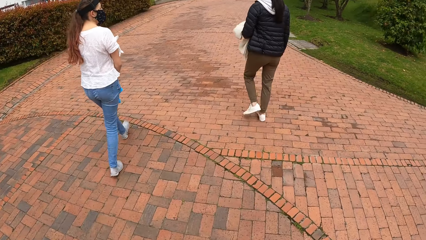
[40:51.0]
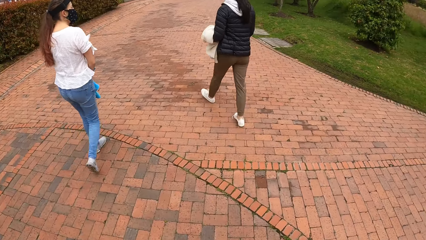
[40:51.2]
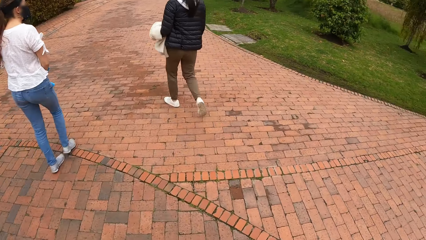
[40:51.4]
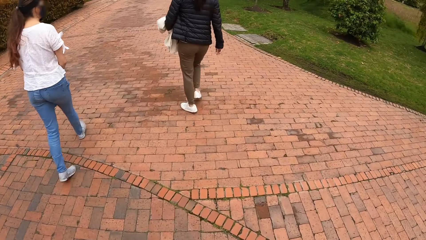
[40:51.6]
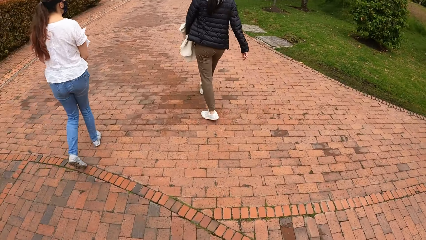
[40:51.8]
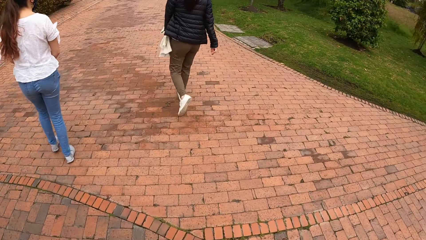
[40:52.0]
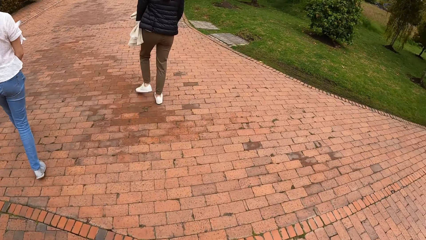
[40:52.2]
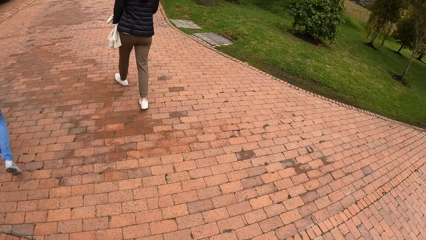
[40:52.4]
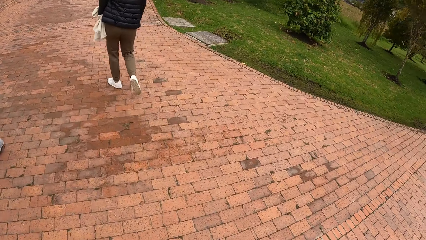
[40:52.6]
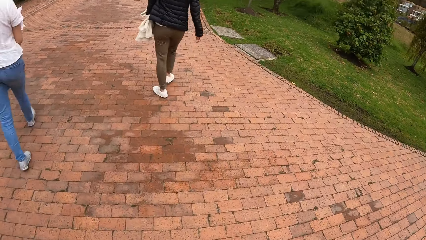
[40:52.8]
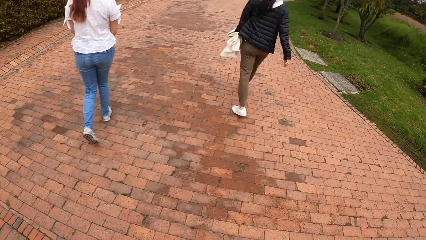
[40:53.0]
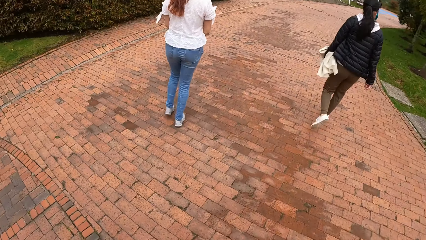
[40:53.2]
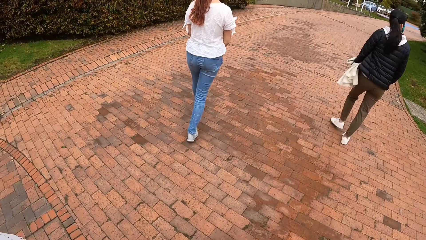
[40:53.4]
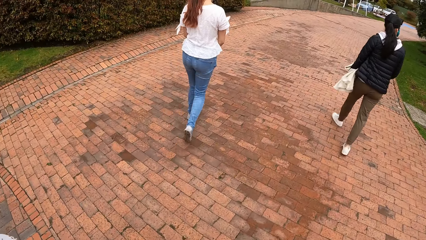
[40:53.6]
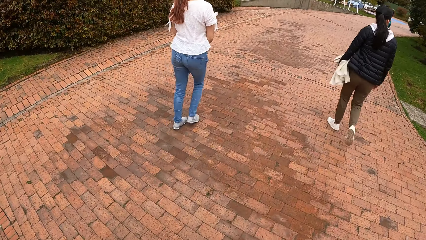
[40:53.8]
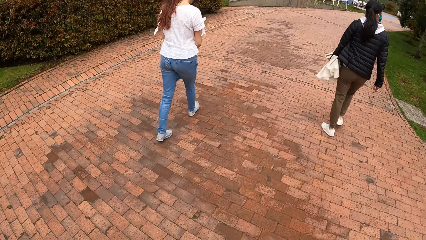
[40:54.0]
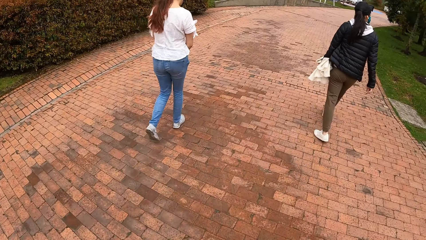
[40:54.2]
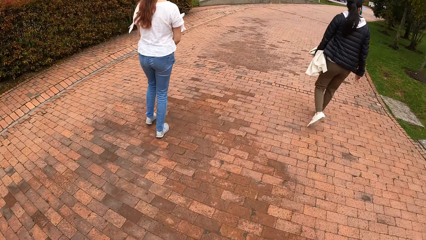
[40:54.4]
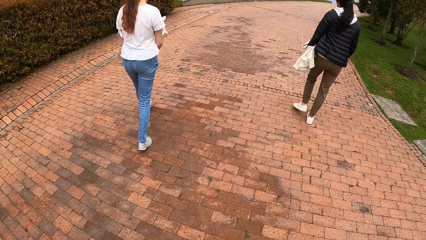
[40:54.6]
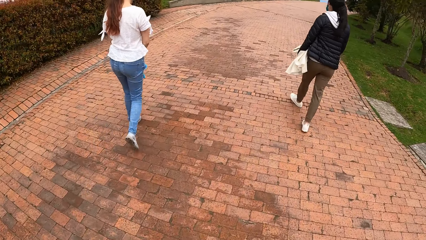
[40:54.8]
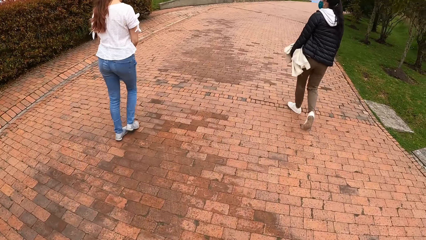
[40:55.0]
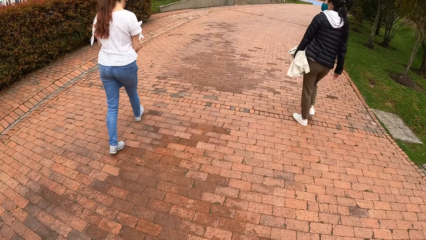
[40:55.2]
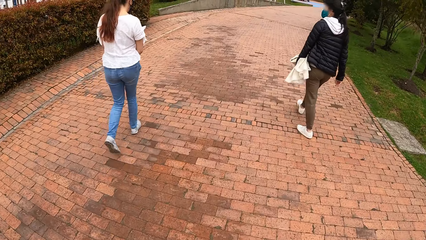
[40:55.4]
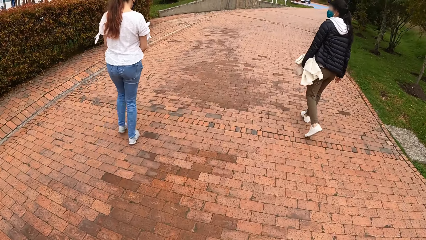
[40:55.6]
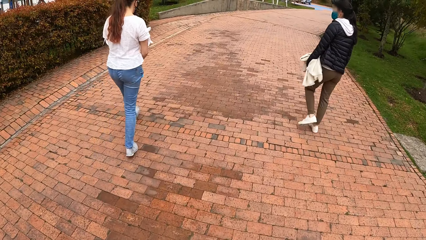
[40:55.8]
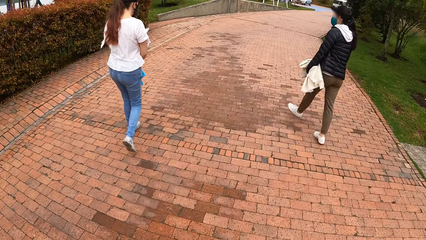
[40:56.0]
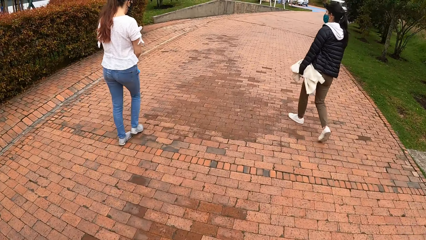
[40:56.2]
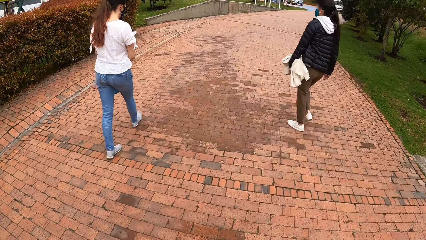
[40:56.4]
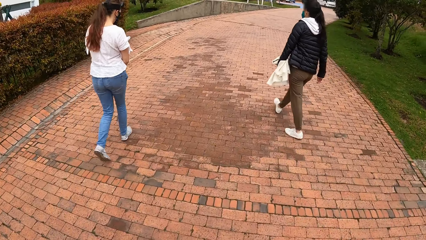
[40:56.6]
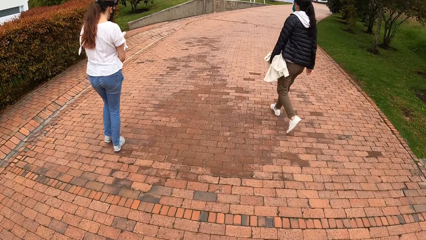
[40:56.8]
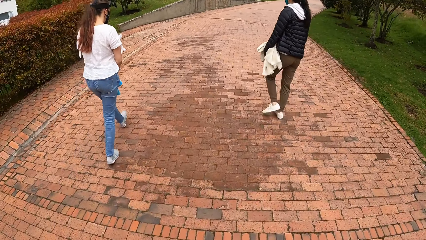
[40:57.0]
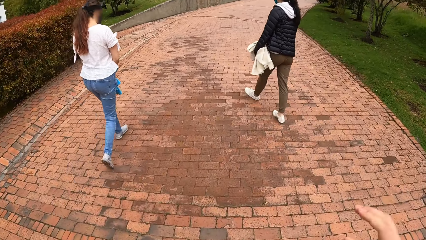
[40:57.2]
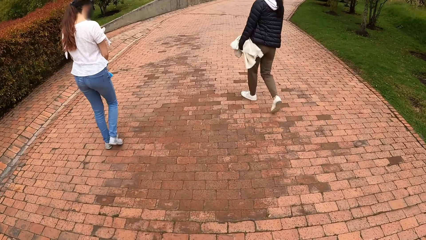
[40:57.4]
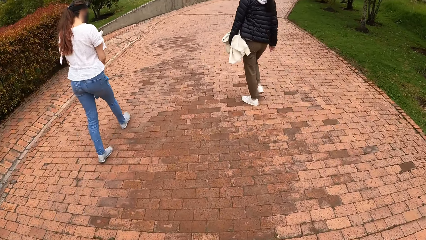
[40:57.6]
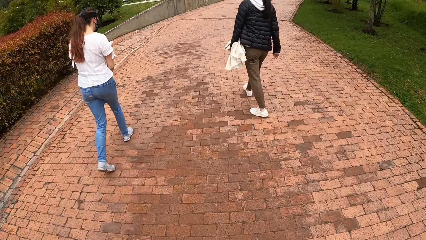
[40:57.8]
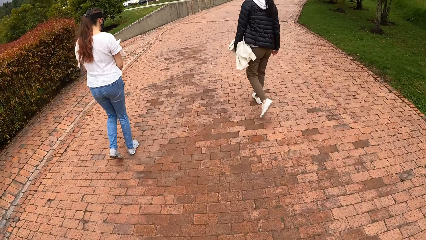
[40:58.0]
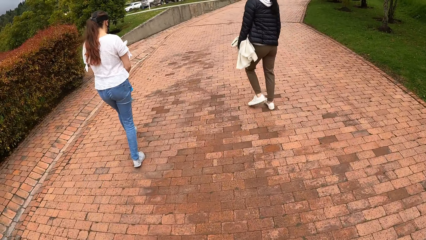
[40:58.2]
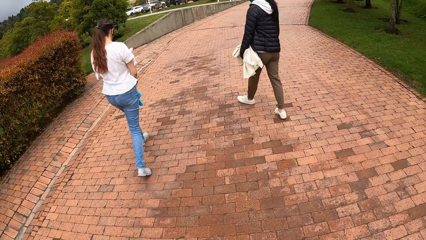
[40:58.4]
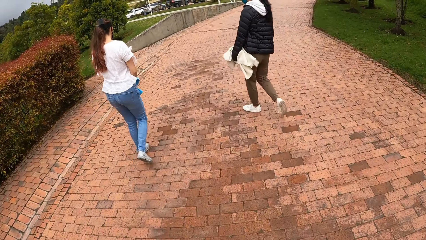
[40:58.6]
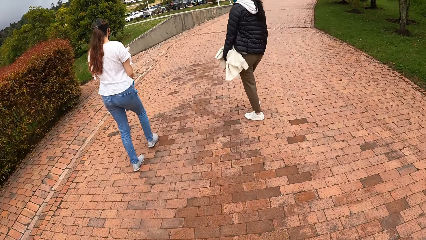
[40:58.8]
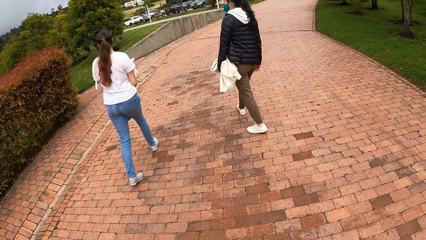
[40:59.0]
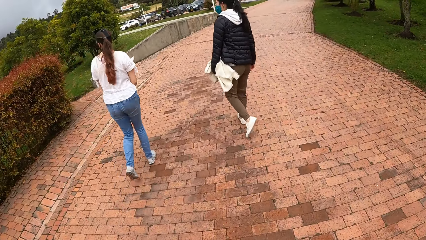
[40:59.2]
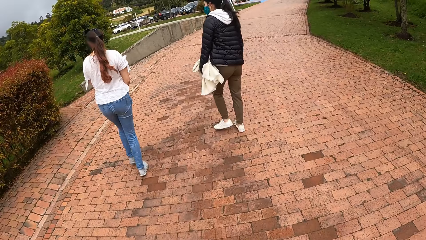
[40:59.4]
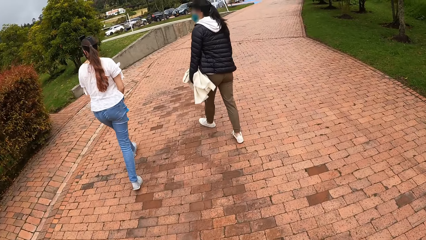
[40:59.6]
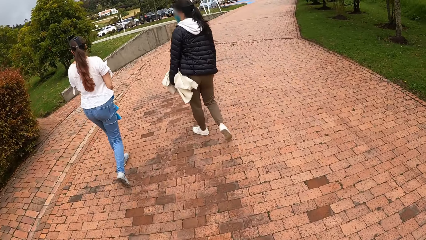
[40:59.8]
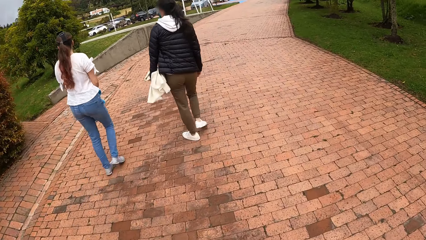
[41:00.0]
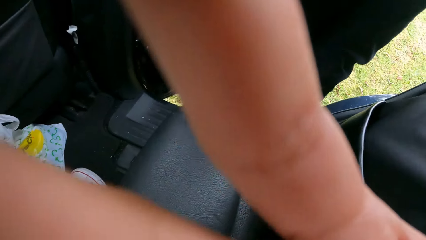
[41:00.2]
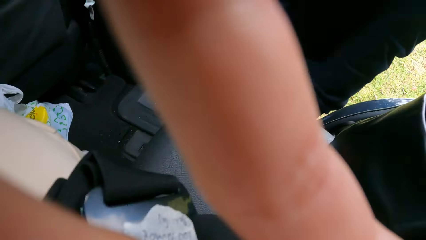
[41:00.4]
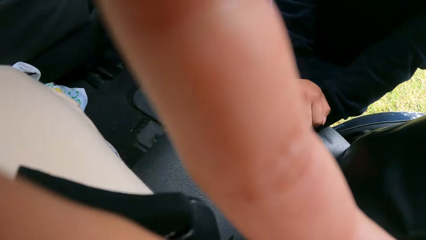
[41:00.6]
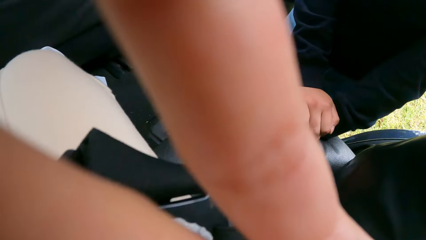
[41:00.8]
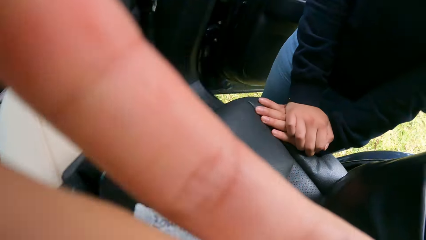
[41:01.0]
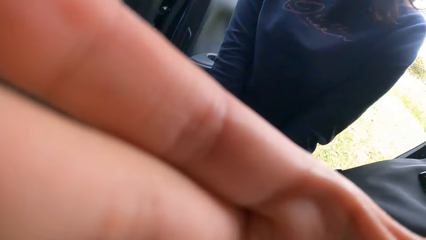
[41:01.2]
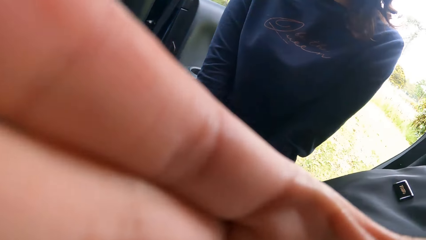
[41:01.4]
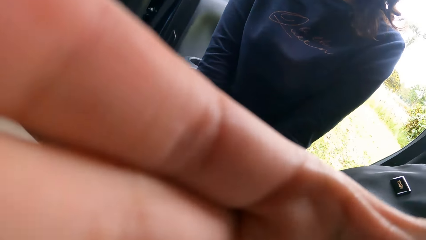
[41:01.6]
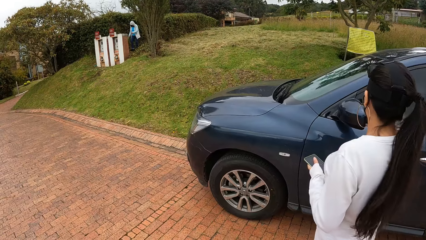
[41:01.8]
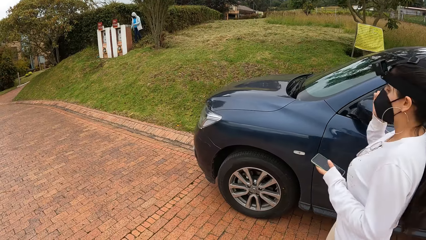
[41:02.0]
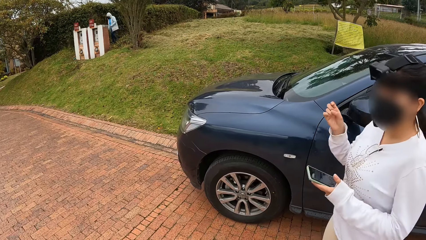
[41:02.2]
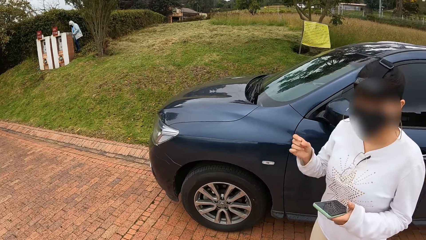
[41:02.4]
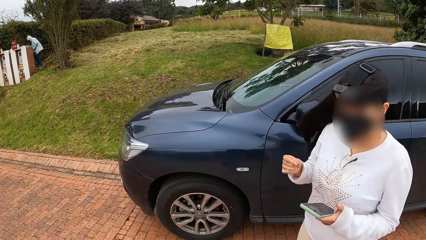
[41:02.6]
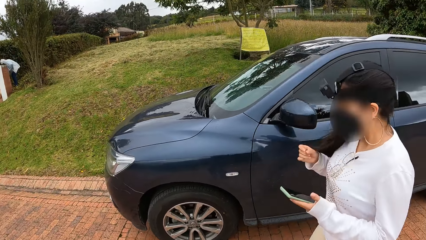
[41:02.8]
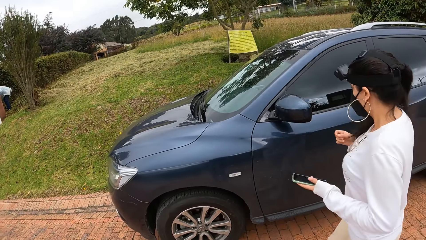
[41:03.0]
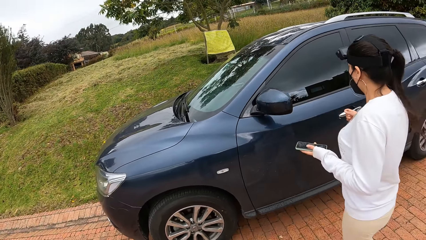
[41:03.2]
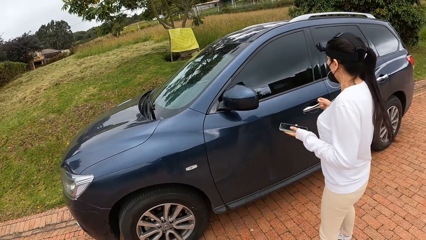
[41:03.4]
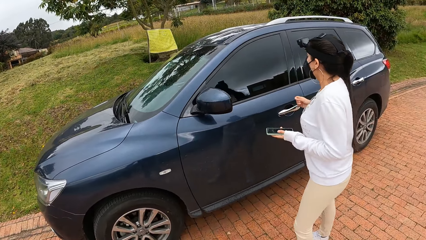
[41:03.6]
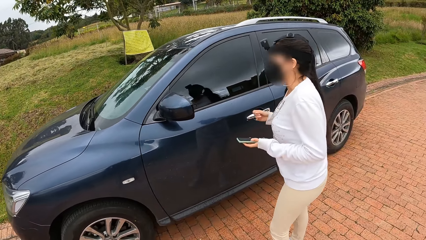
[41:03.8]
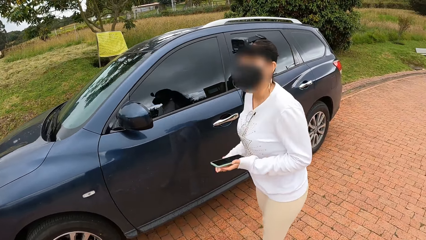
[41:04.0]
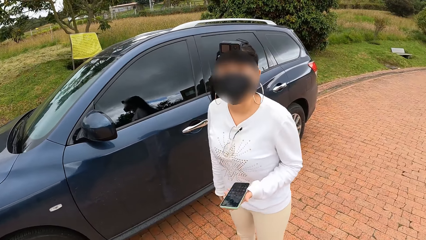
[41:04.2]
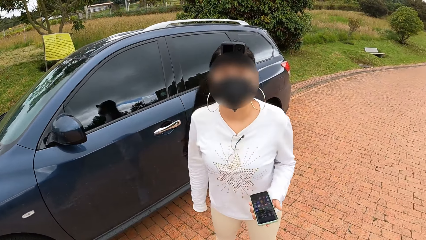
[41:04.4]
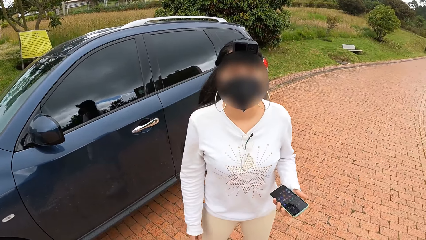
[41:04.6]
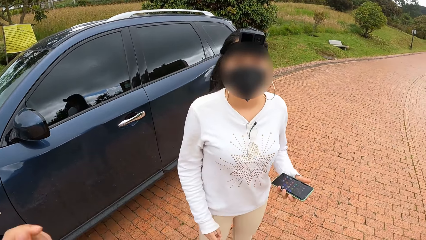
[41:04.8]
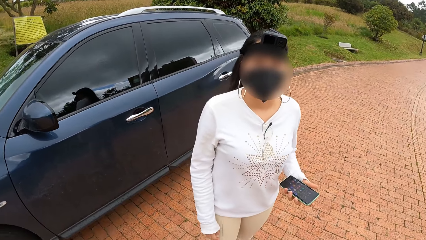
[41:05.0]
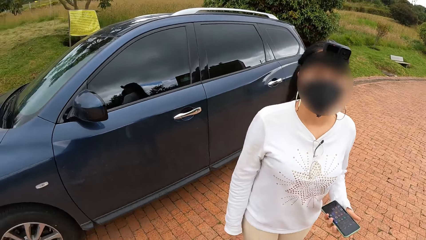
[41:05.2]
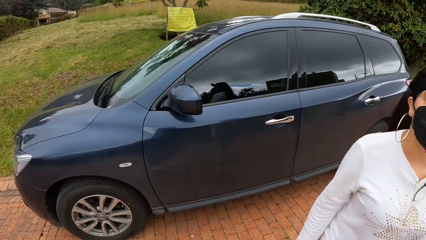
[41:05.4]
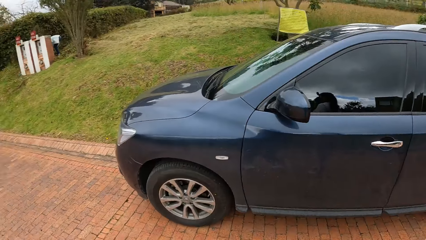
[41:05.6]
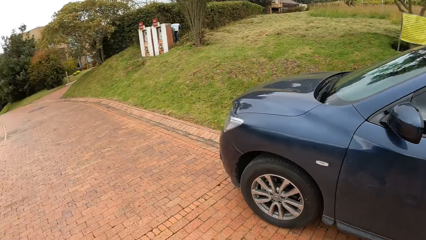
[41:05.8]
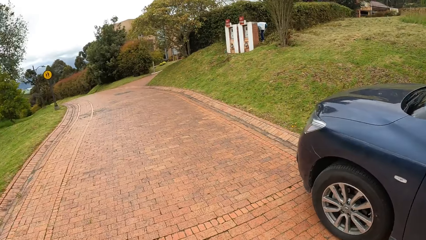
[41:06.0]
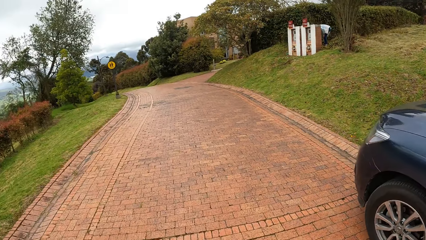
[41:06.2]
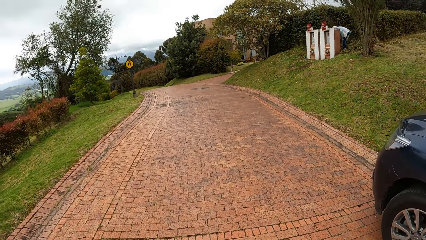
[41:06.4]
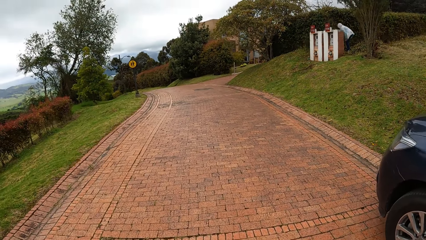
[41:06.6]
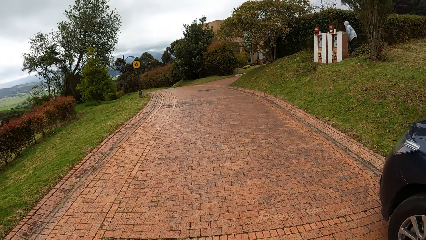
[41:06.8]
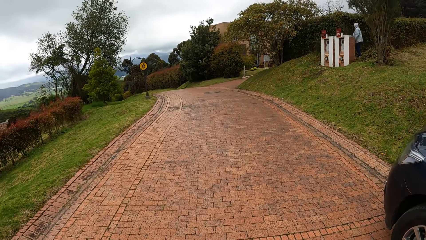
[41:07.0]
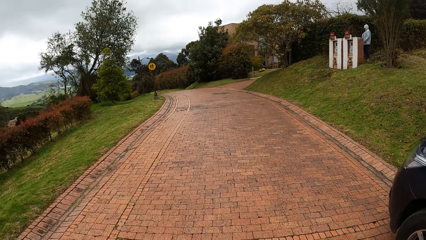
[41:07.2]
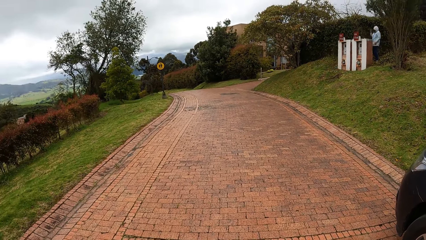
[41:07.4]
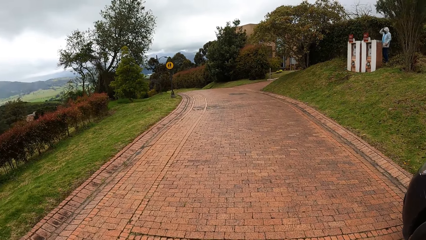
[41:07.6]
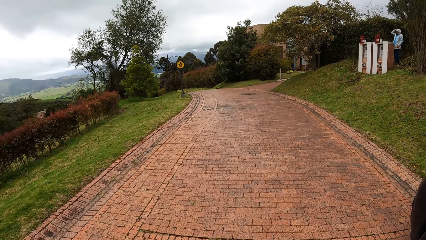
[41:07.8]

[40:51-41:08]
The camera wearer touches his face with his right hand. He adjusts the camera. A woman holds a phone in her left hand. A lady puts down her hand. The camera wearer looks around the road. A man touches his head with his right hand.
